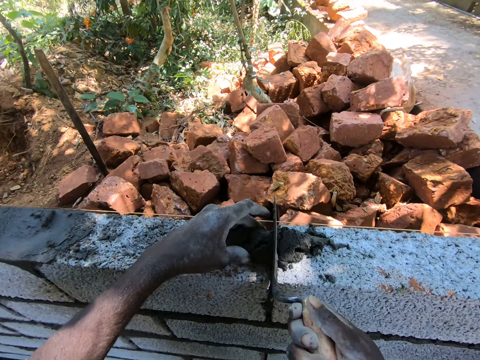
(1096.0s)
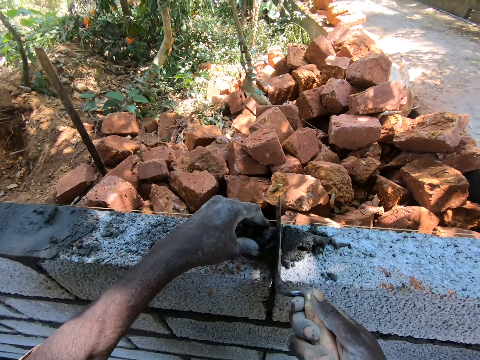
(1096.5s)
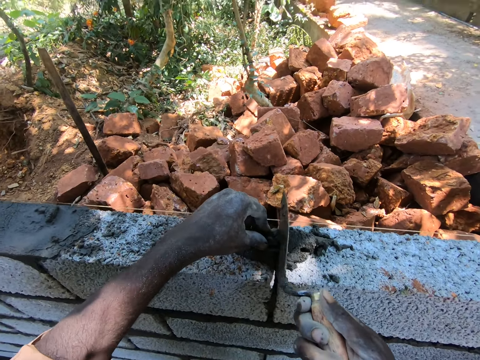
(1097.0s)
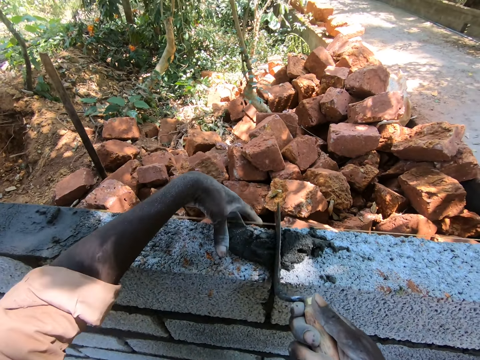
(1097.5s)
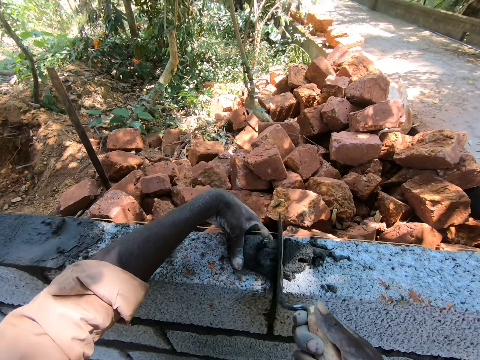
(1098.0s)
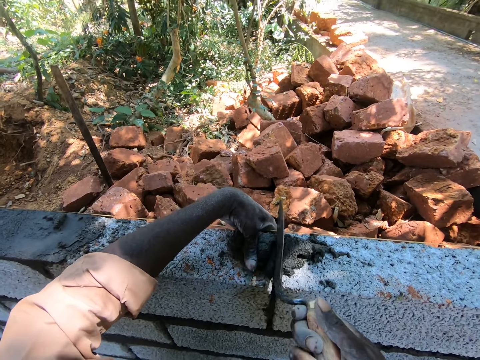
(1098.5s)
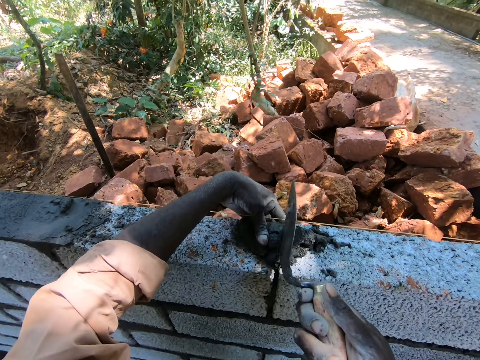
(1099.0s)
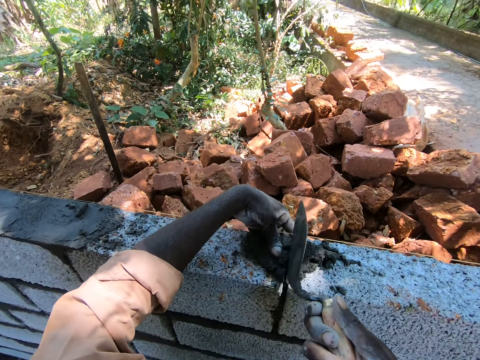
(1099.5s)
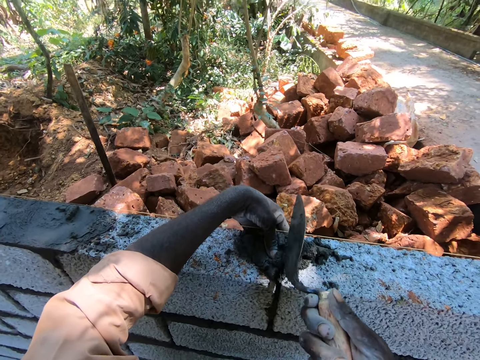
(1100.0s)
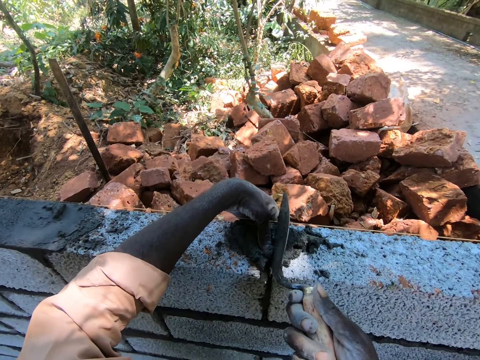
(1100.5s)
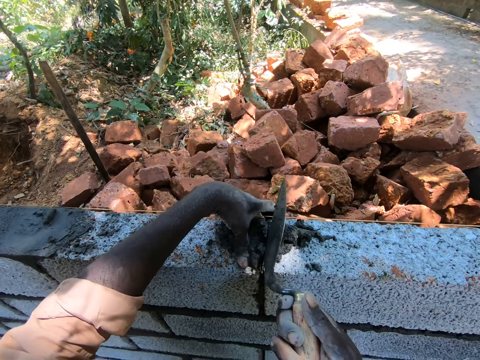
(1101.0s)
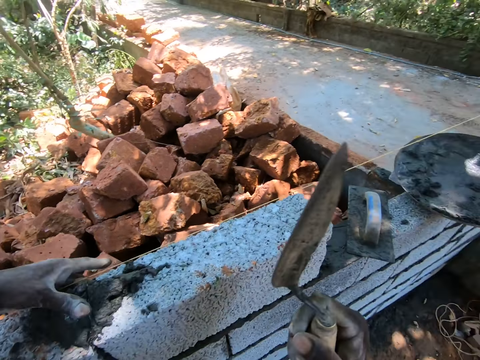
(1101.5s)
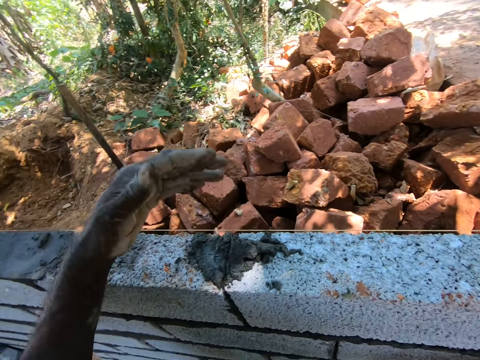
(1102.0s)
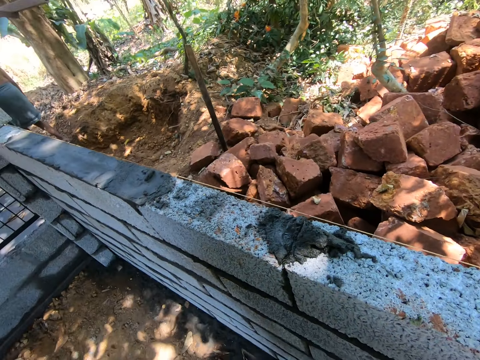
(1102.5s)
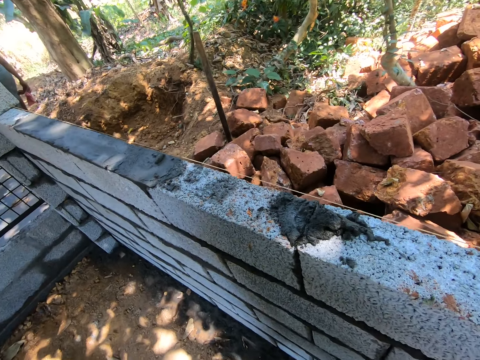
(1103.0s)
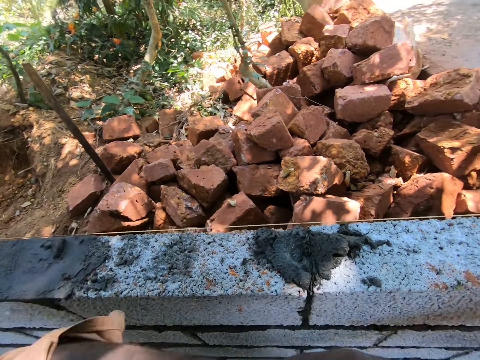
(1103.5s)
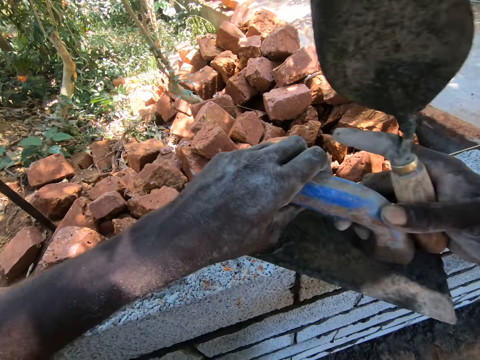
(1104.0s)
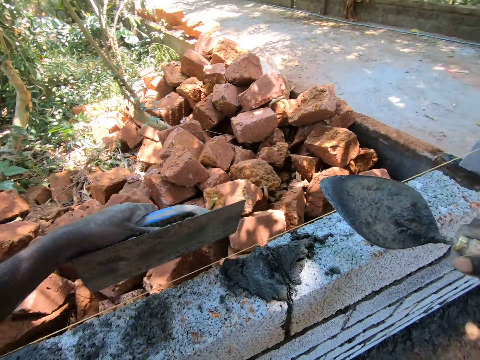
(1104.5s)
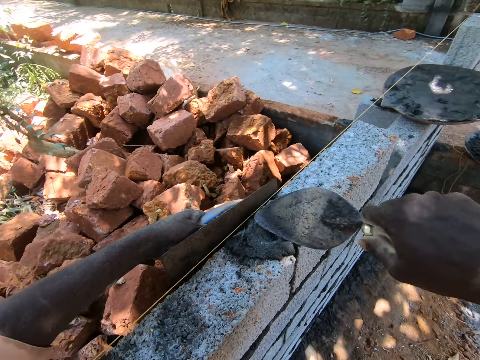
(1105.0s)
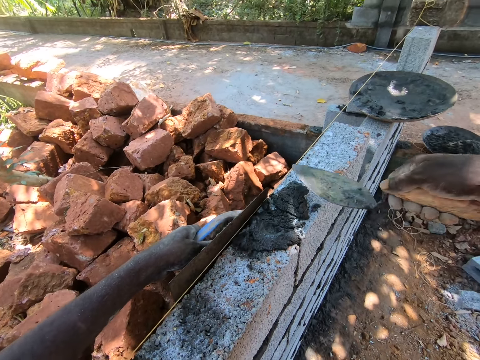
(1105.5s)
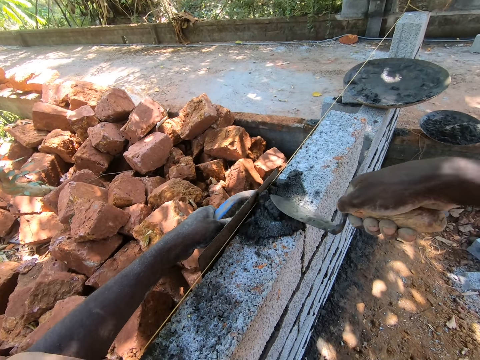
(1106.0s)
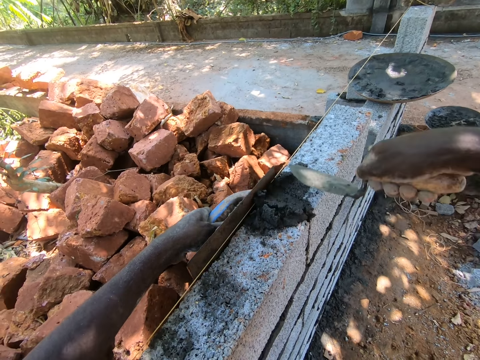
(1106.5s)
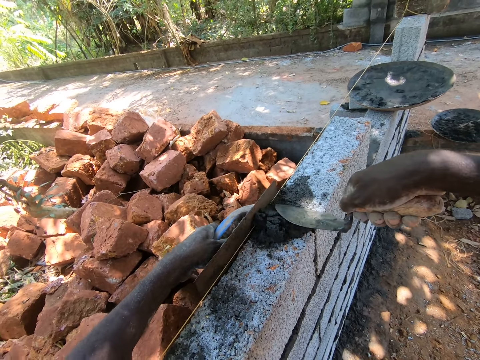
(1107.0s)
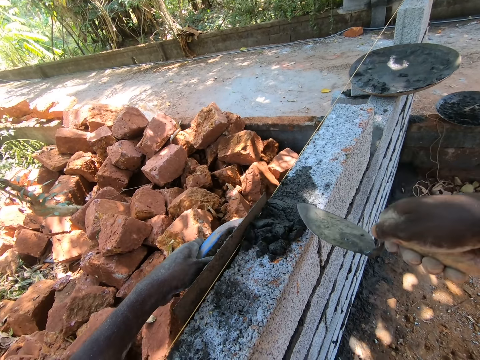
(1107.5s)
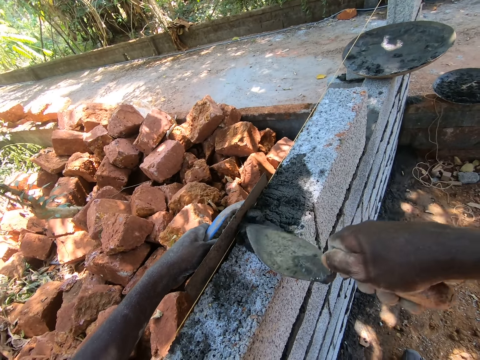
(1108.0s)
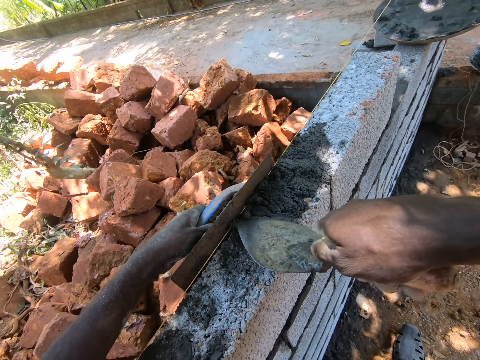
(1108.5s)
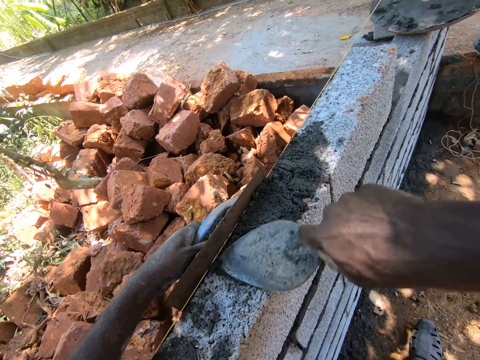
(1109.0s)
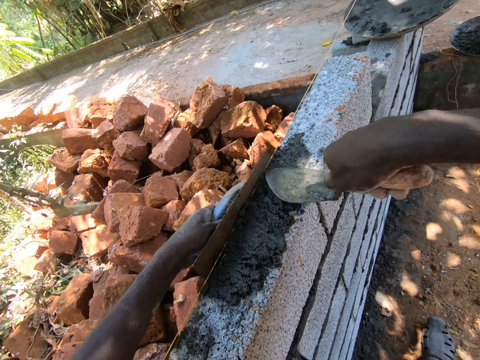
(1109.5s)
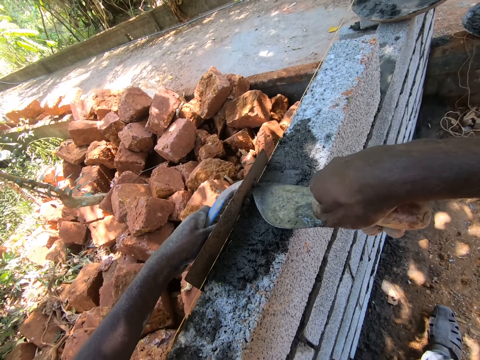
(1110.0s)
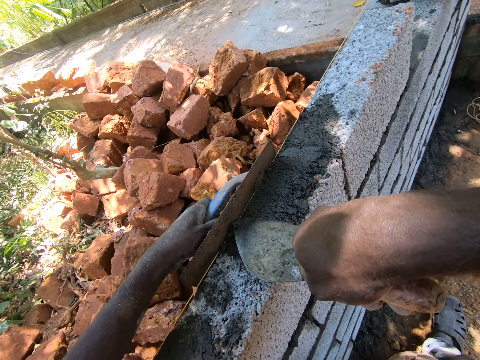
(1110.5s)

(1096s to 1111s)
The camera wearer plasters the brick with the shovel. They pick up a plastering trowel. They spread cement with the trowel.

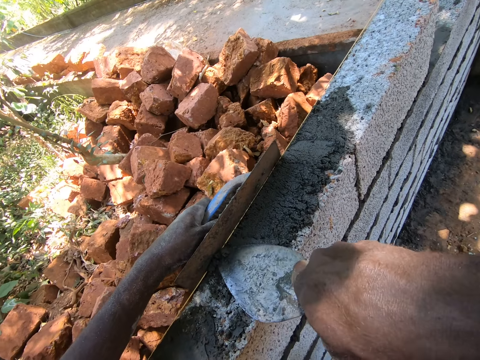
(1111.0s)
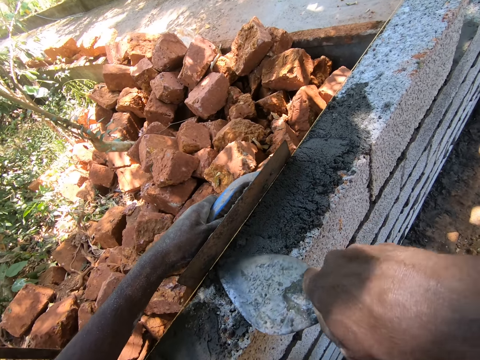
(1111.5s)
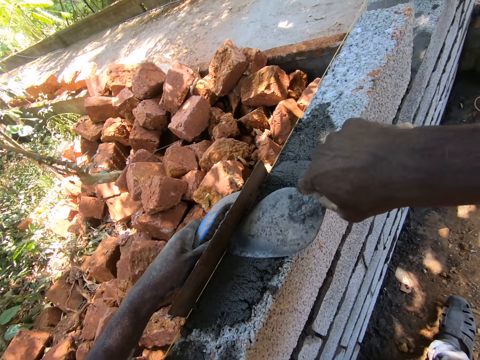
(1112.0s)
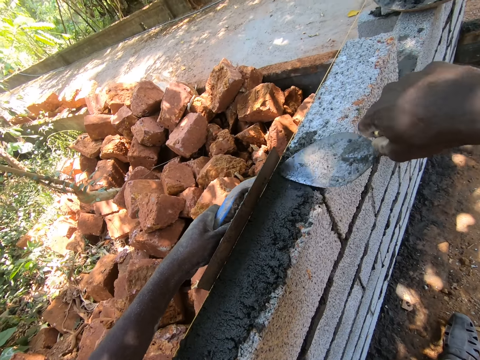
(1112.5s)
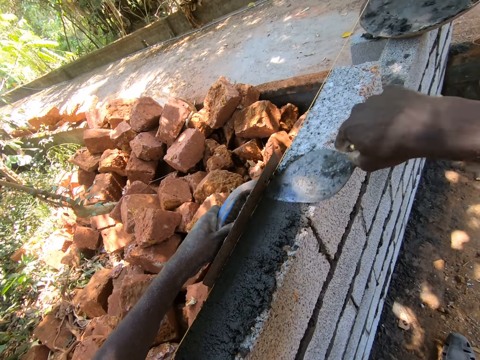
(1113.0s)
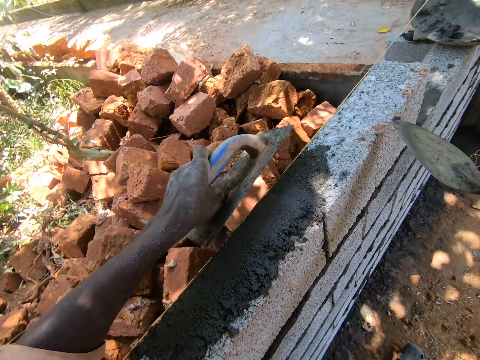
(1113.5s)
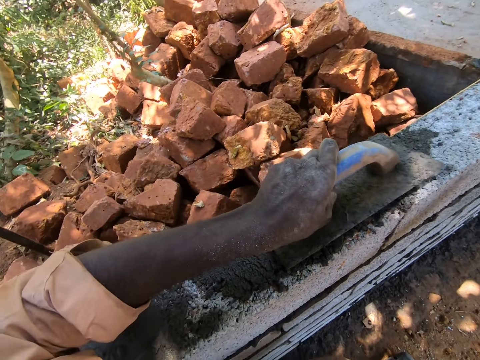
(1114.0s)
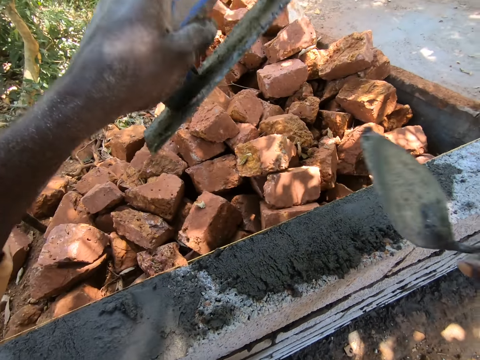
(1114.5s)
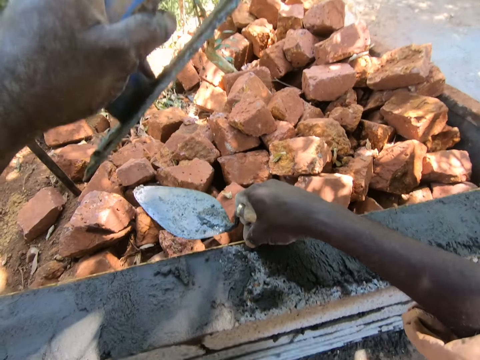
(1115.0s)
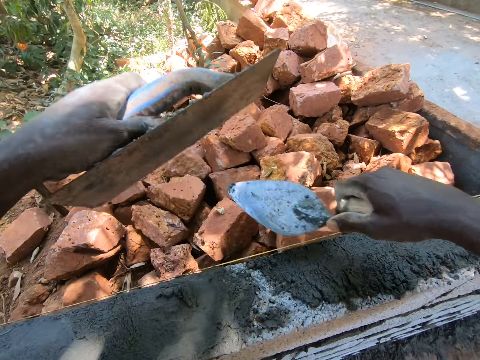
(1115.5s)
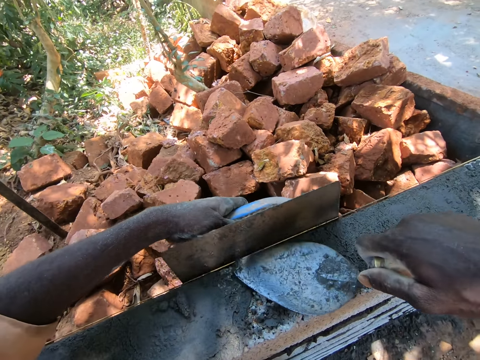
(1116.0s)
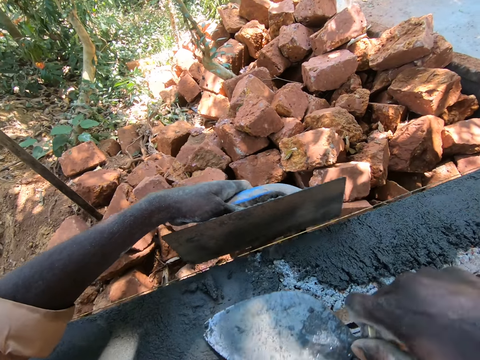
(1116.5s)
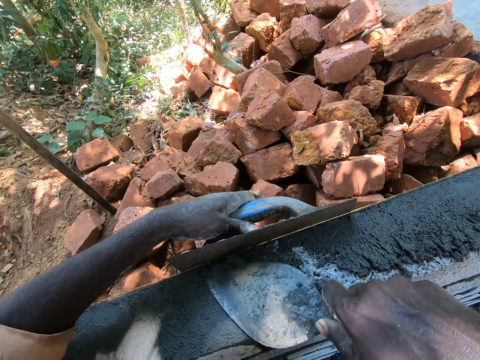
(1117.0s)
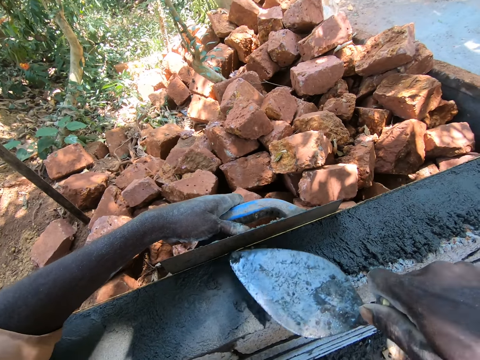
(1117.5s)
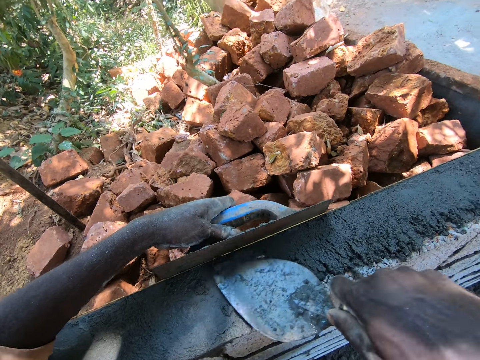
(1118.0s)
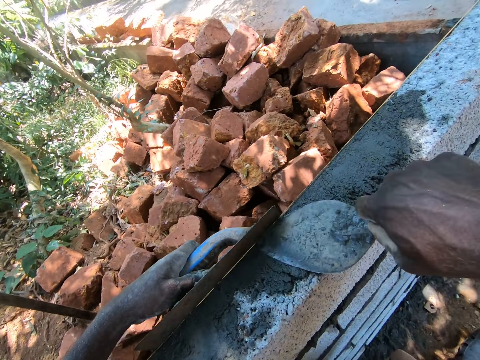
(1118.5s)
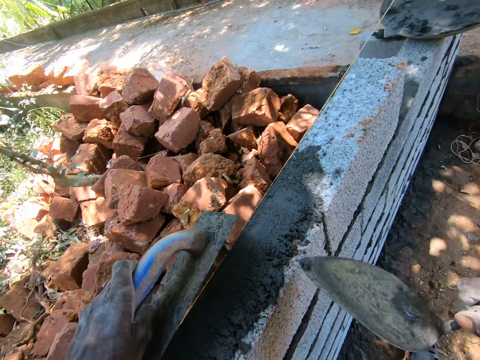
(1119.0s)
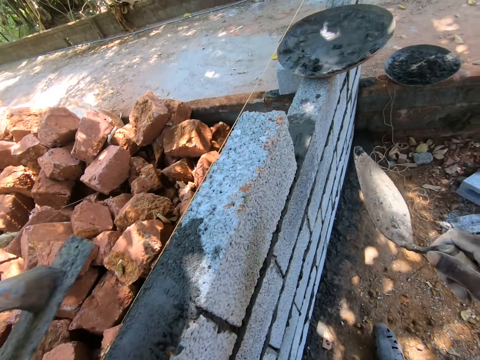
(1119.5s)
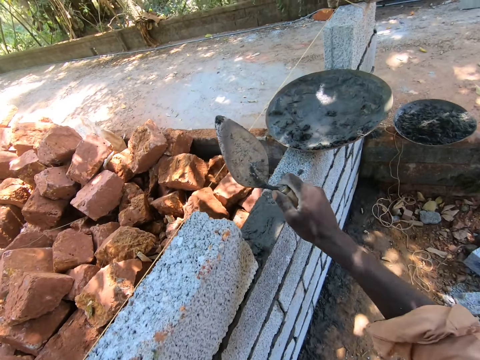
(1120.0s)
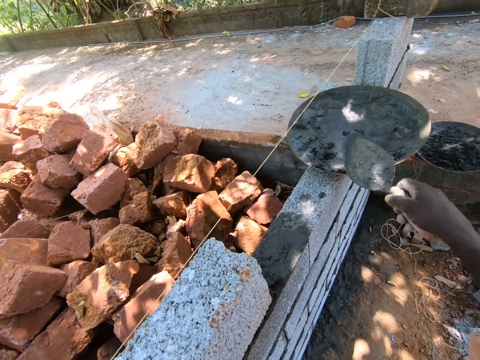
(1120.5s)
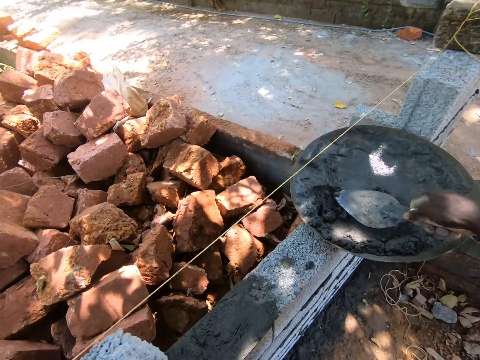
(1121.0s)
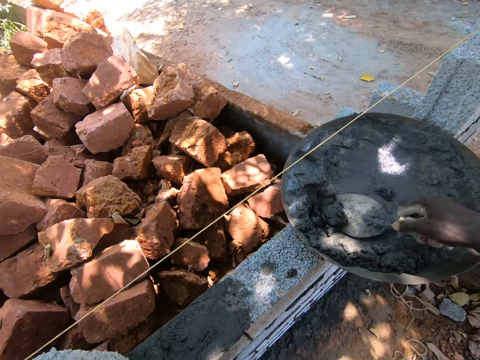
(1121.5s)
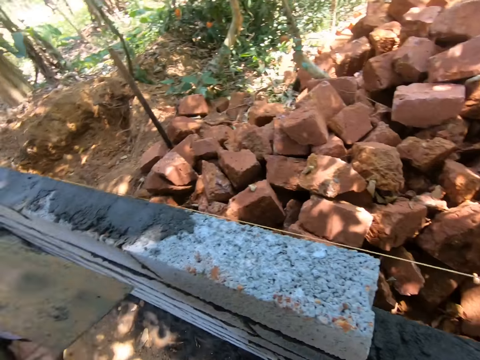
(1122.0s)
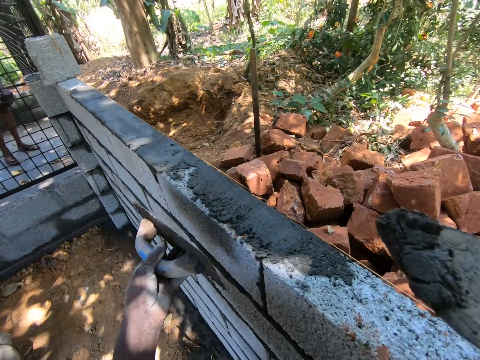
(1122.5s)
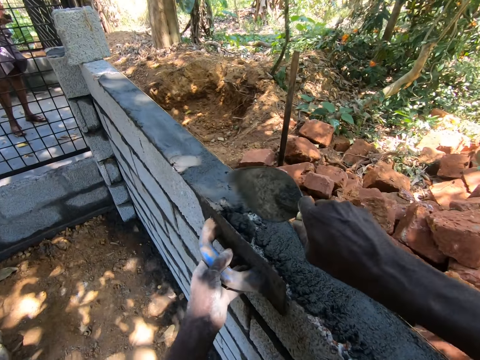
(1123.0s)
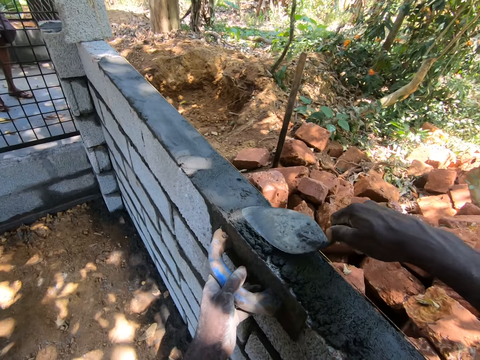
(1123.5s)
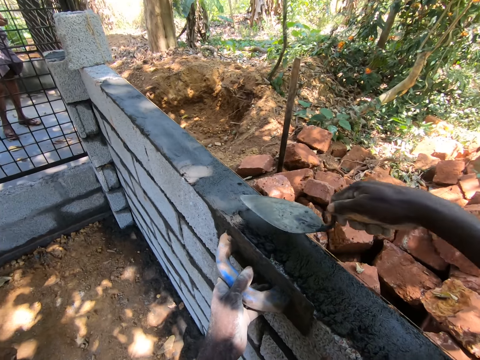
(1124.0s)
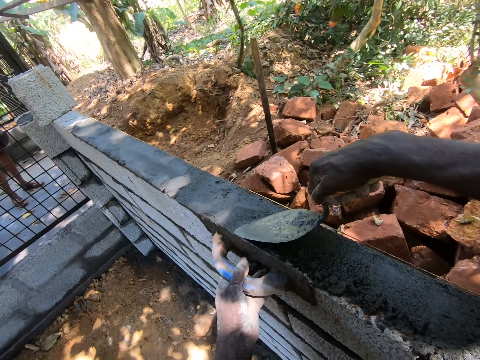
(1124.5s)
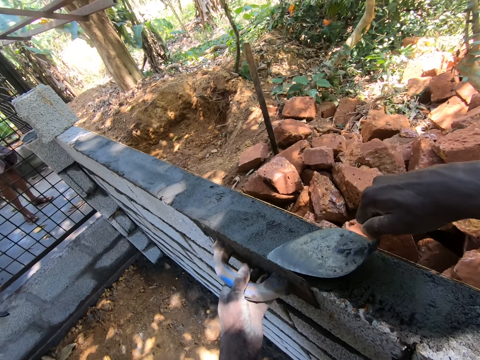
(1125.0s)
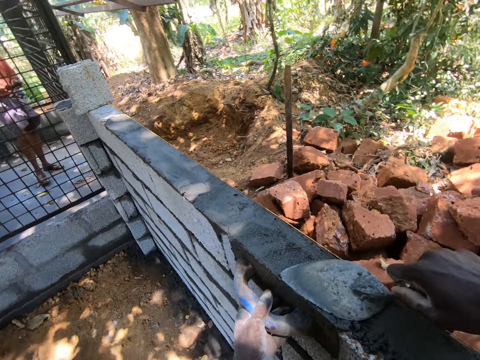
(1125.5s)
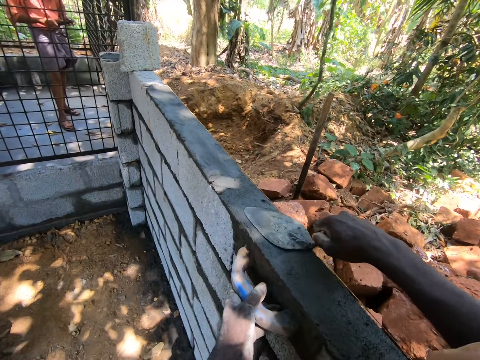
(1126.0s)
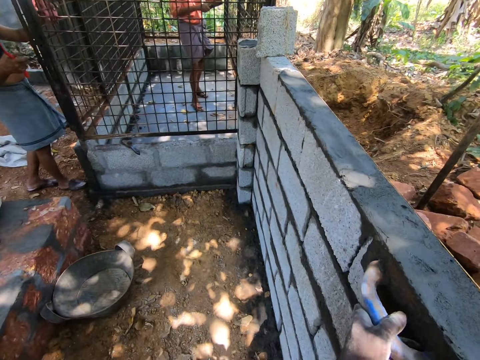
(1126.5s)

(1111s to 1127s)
The camera wearer scoops cement with a trowel. They pour cement between the bricks. They spread cement with the trowel.
